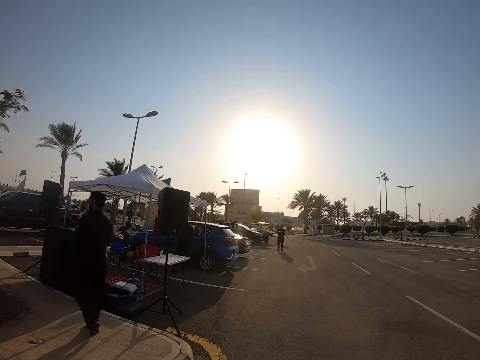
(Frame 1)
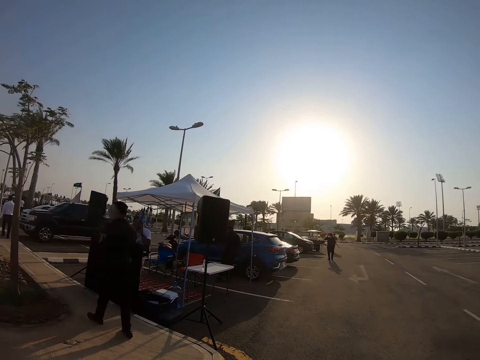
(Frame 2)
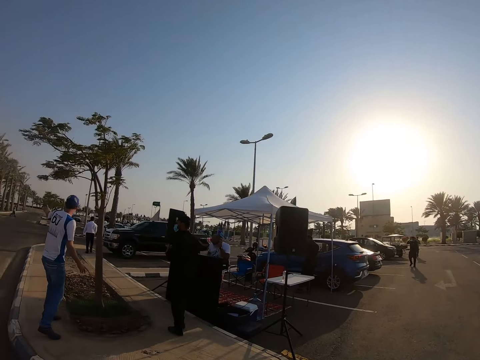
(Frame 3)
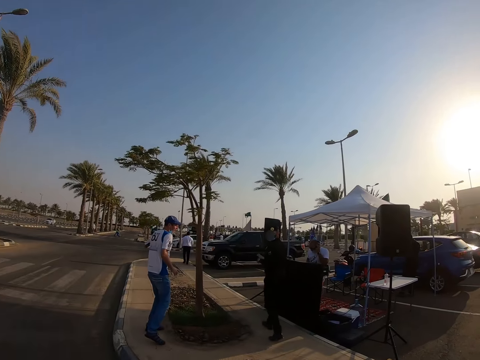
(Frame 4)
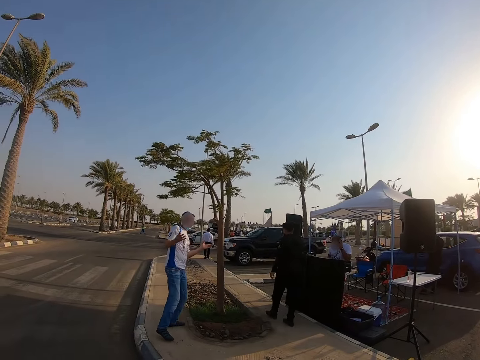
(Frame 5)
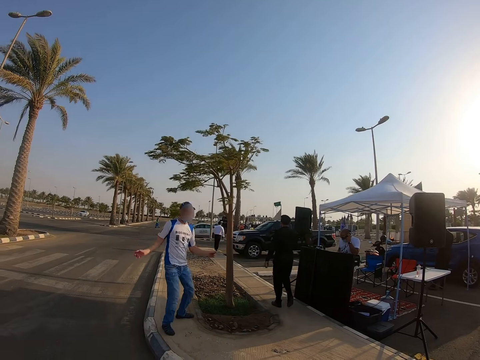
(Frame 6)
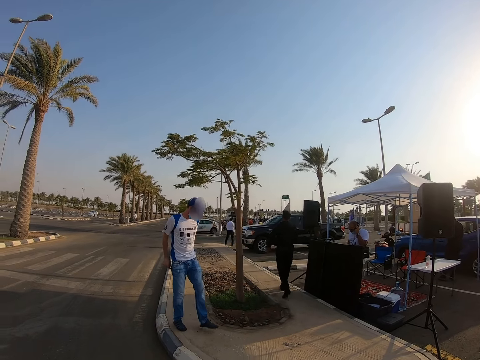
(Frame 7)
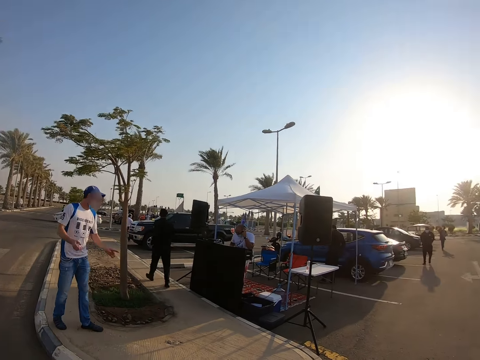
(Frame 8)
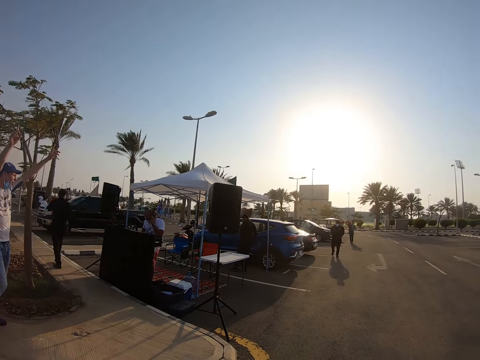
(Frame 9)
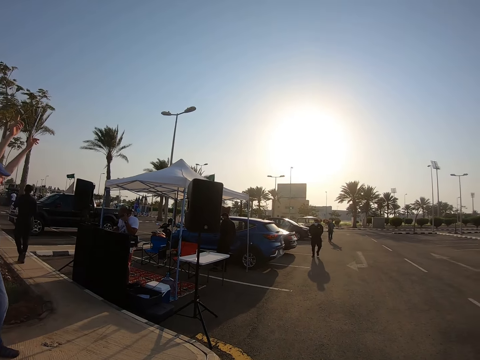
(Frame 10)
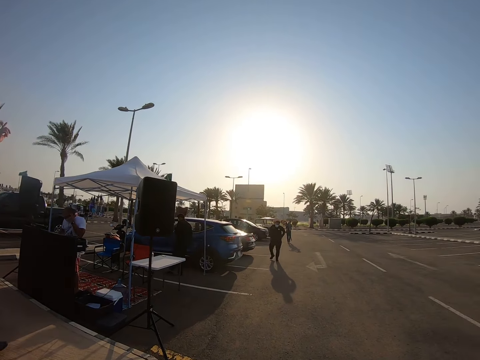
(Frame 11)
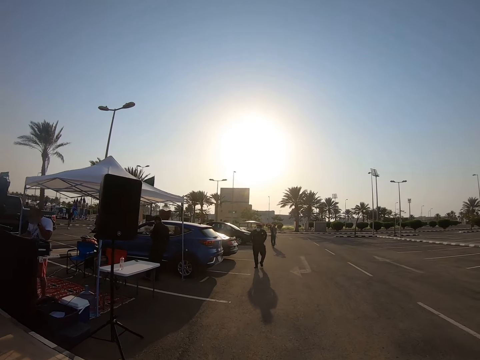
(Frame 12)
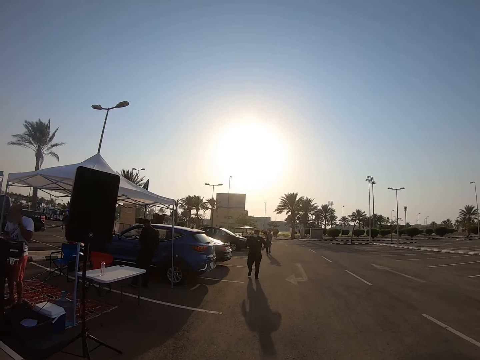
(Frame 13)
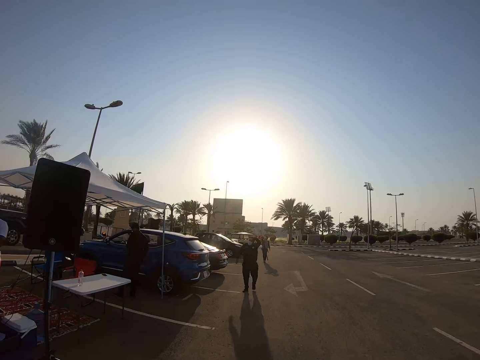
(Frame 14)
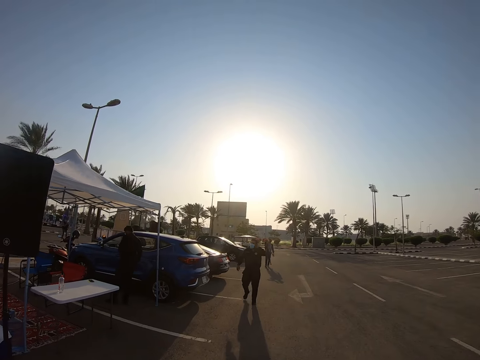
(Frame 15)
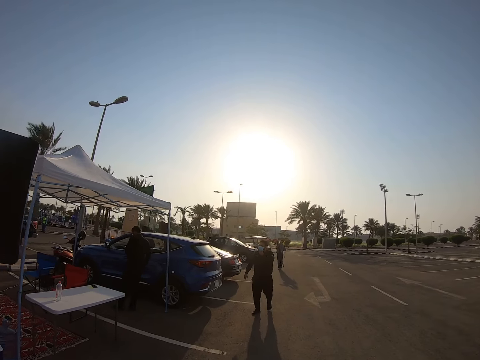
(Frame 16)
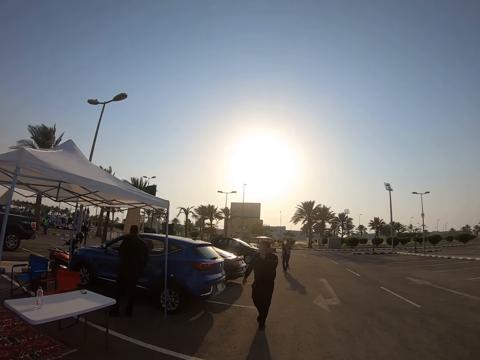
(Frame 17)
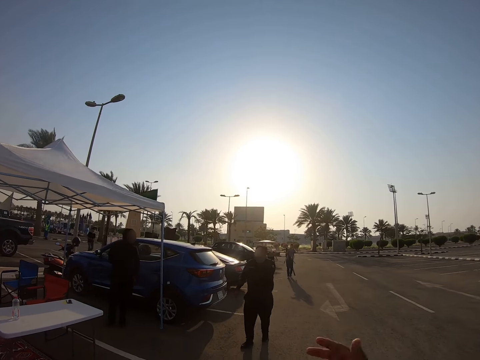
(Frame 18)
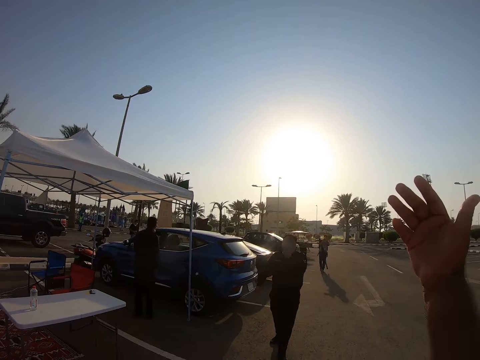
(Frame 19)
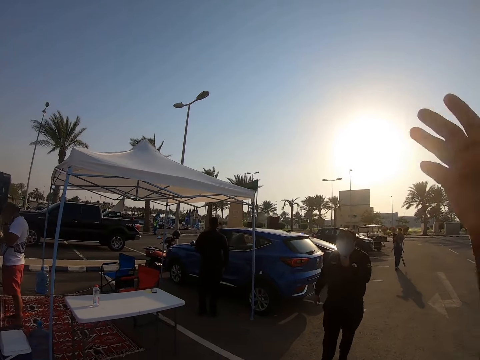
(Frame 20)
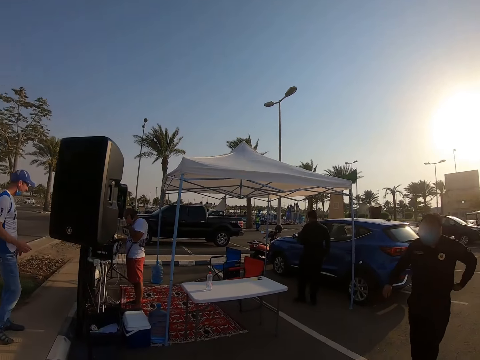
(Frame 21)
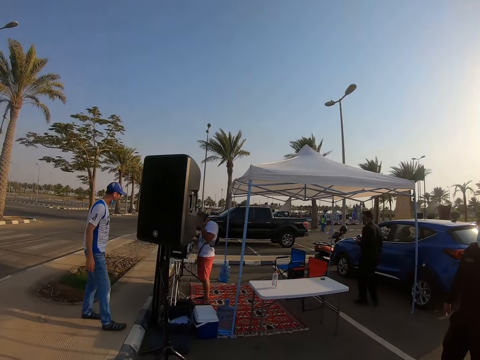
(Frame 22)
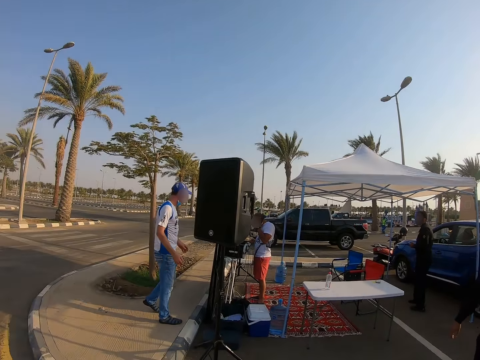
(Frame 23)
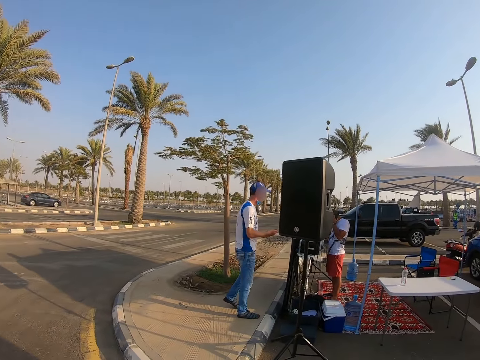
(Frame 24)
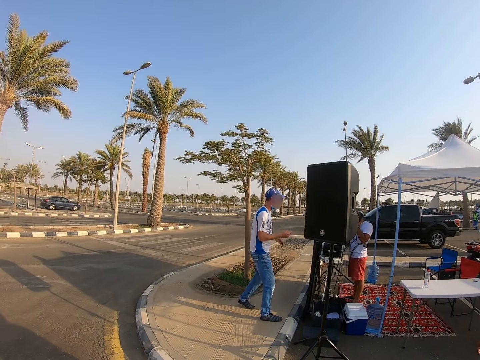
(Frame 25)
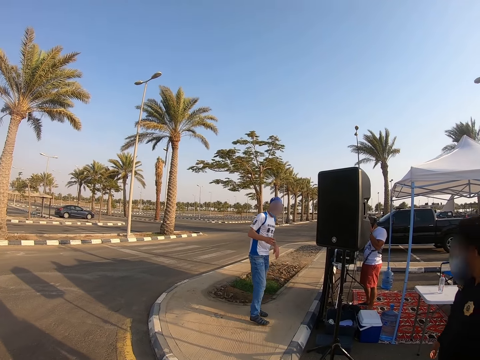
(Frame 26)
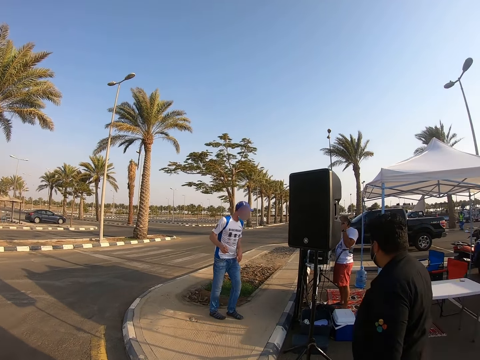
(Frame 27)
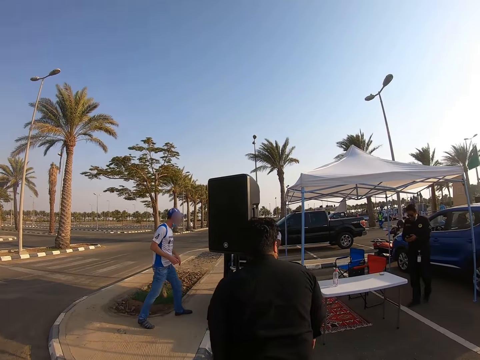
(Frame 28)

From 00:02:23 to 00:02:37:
A man dances on the pavement. The camera wearer looks around the parking lot. They approach another man. They use gestures. They look around the parking lot. The other man walks past the camera wearer.

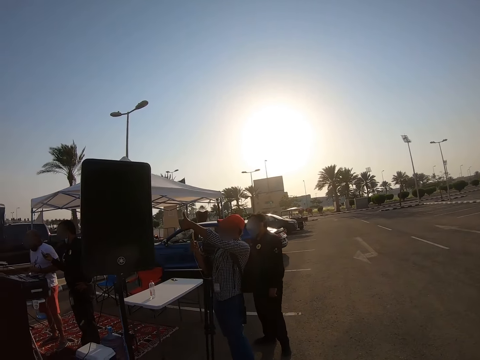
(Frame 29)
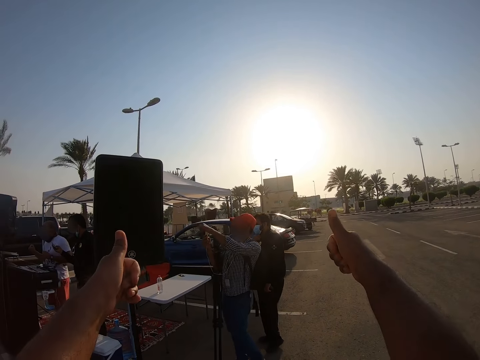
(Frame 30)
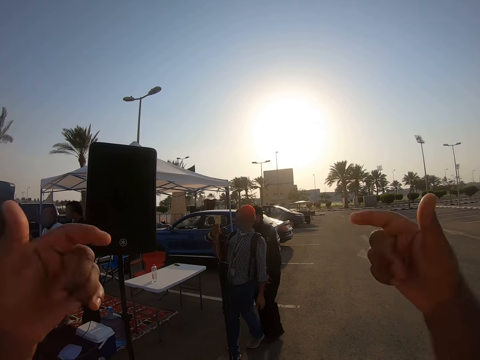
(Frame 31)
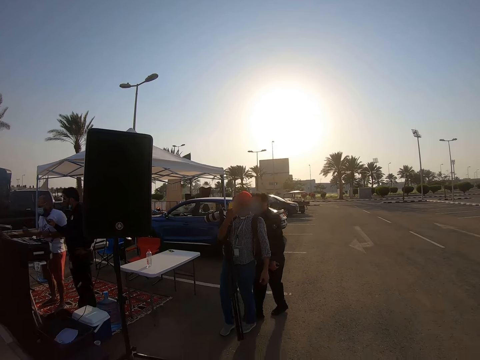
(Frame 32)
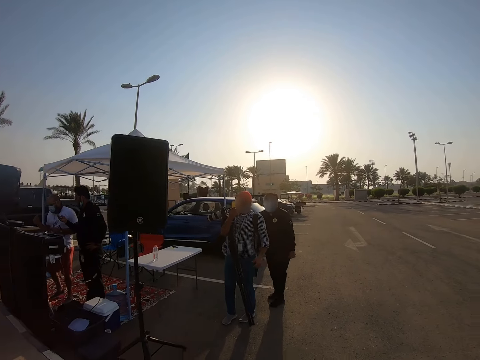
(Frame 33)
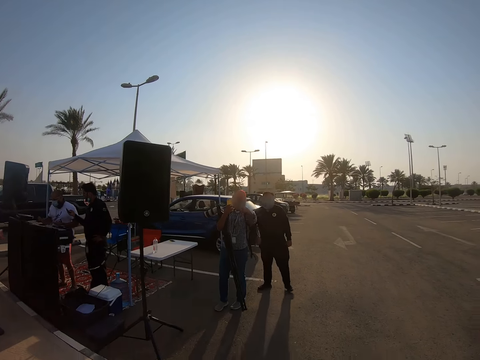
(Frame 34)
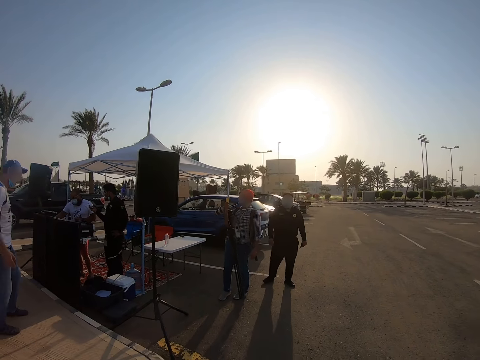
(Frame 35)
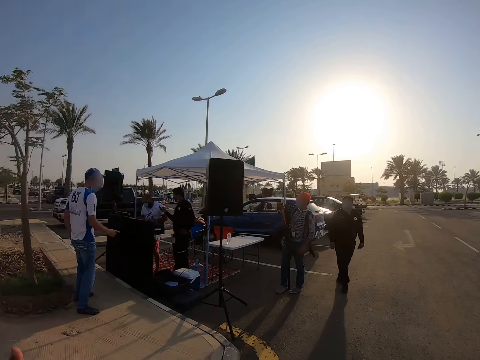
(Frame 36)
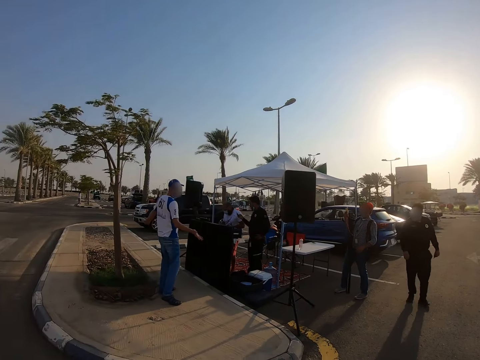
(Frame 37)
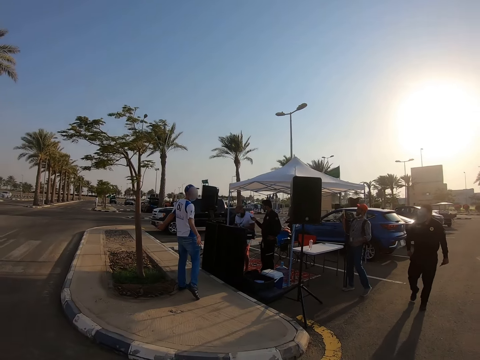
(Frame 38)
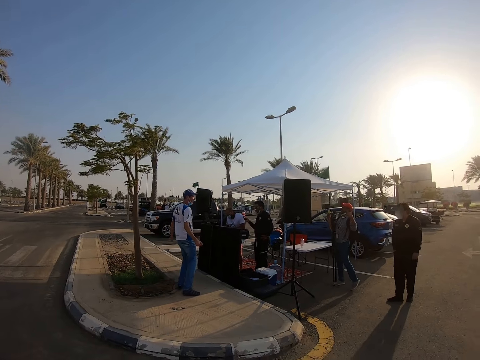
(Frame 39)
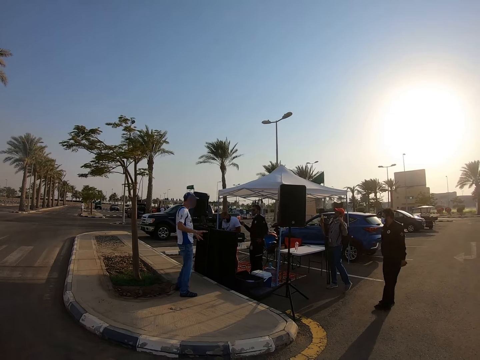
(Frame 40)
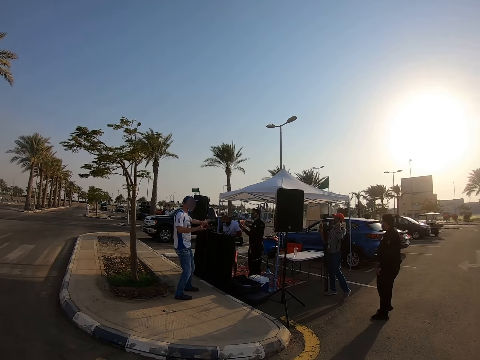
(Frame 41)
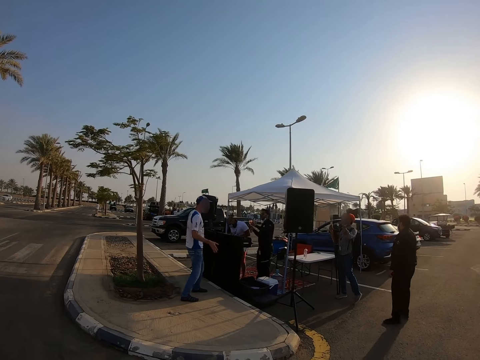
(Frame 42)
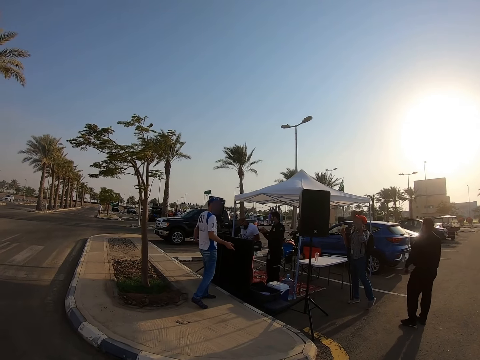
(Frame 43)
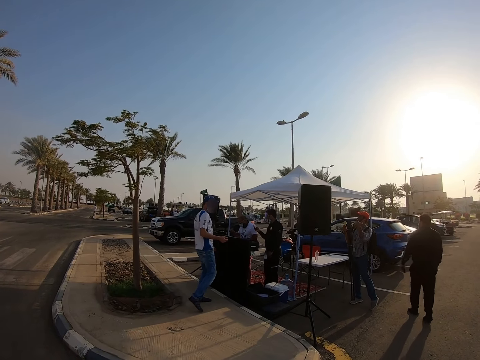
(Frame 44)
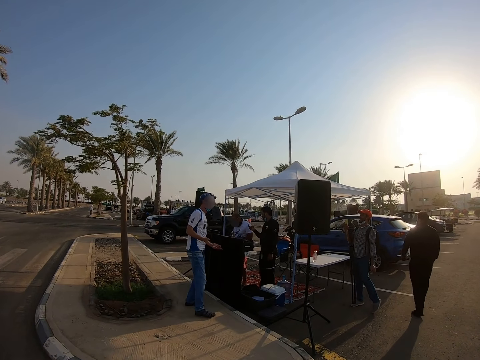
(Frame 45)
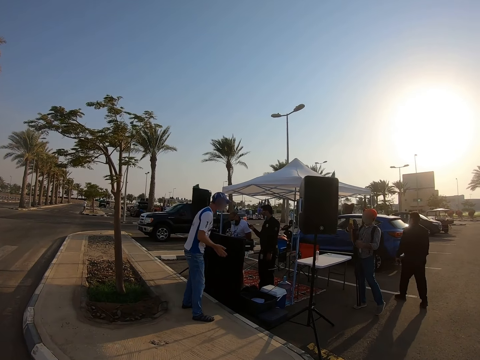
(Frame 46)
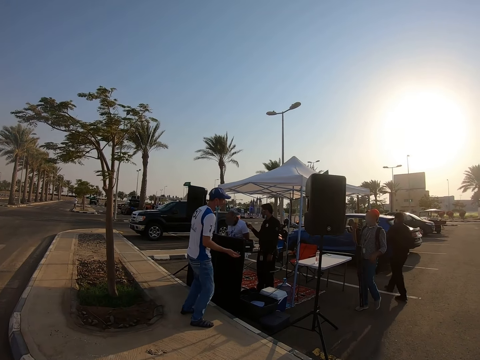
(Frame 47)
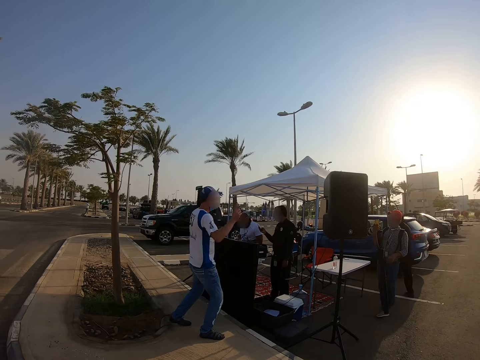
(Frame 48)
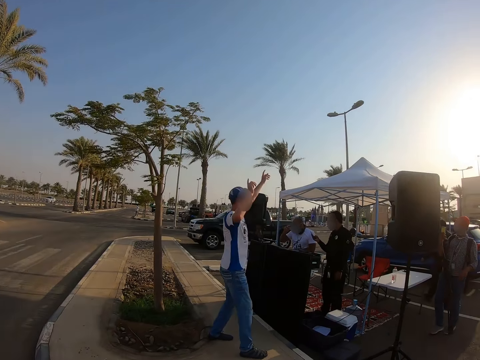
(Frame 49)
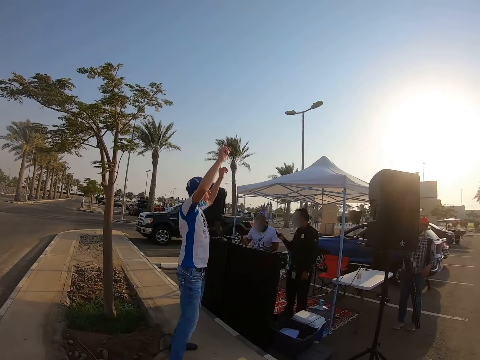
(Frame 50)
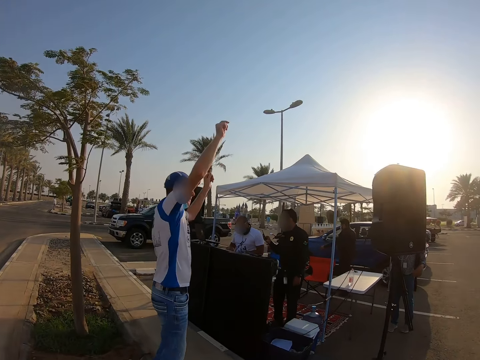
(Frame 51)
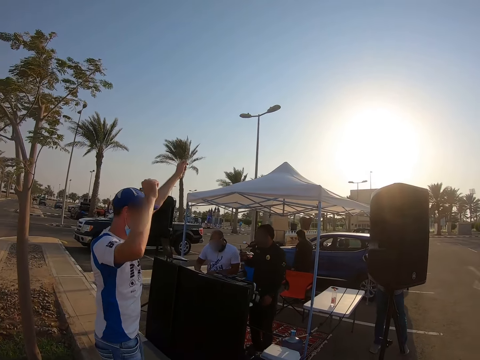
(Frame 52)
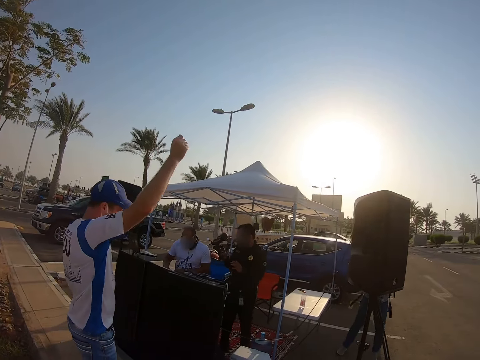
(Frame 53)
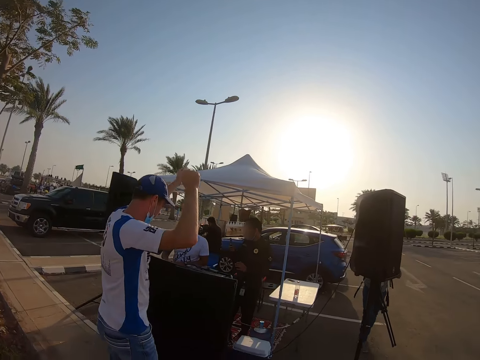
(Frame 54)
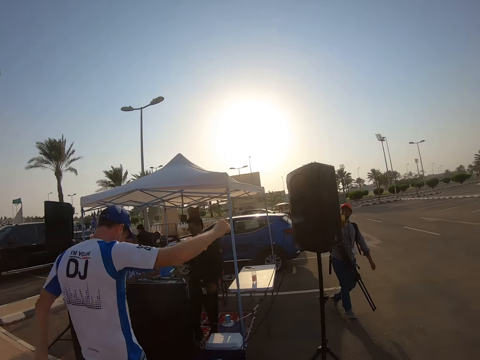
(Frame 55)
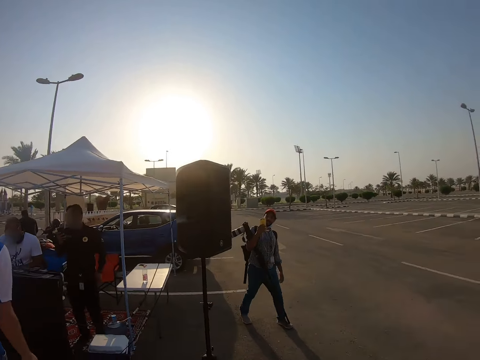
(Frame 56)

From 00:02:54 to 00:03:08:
The camera wearer uses gestures. A man touches the DJ equipment. The camera wearer looks around the parking lot. A second man uses gestures. The camera wearer walks around the parking lot. The second man dances. A third man uses the phone. The camera wearer stares at a man. The man dances on the pavement.
